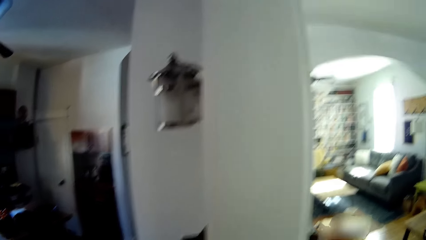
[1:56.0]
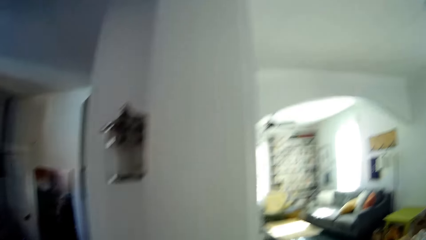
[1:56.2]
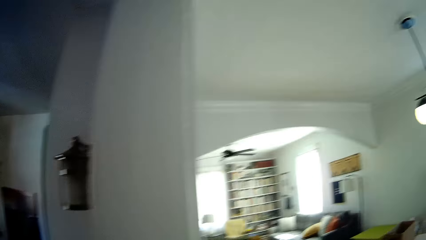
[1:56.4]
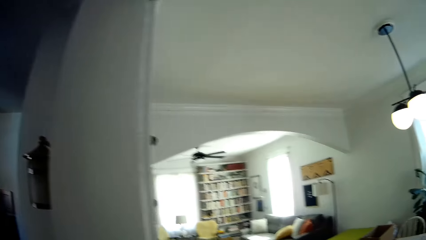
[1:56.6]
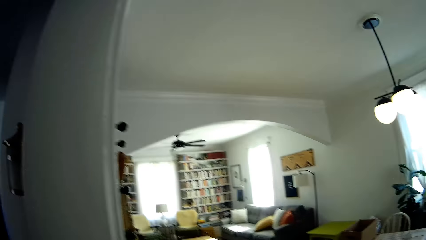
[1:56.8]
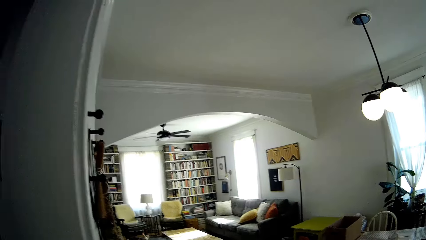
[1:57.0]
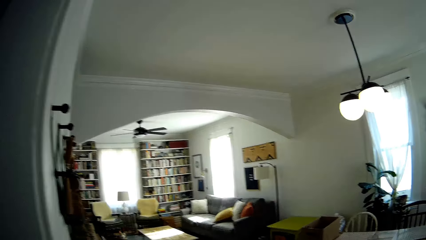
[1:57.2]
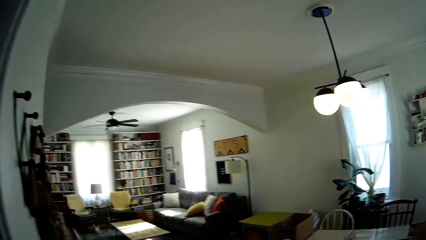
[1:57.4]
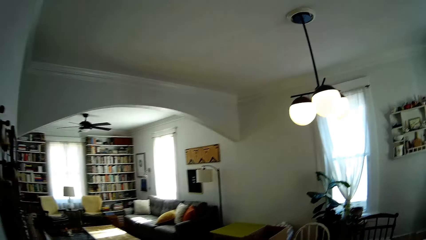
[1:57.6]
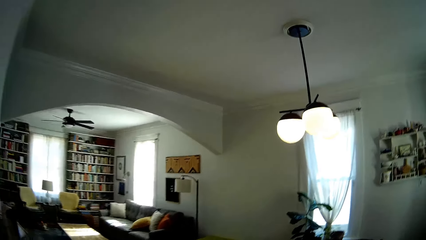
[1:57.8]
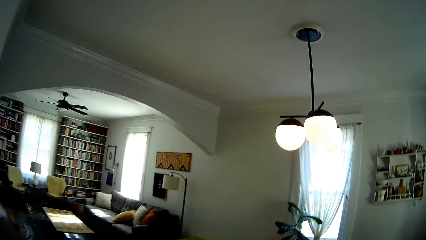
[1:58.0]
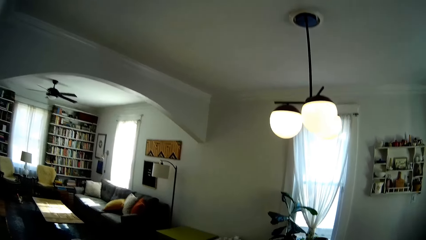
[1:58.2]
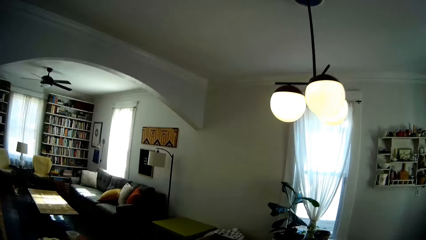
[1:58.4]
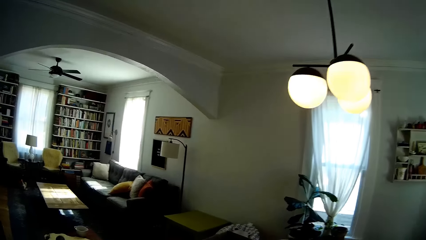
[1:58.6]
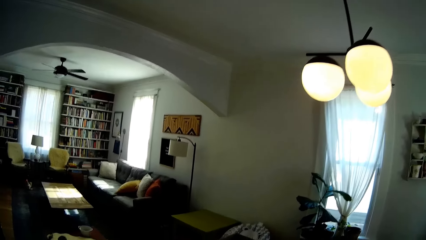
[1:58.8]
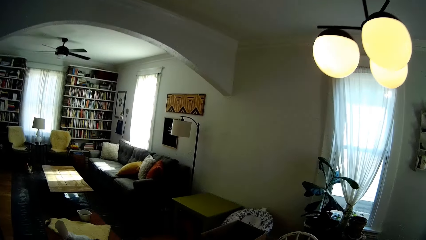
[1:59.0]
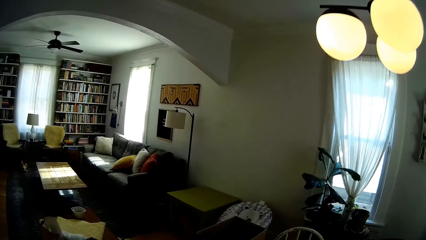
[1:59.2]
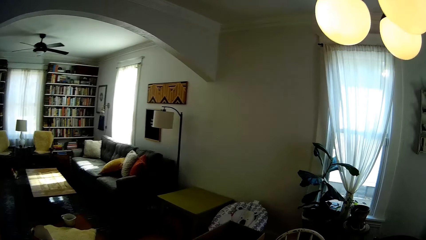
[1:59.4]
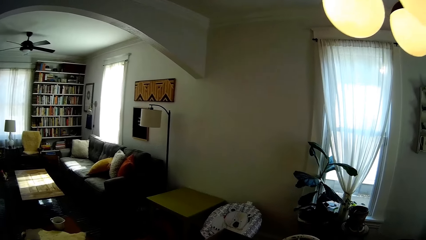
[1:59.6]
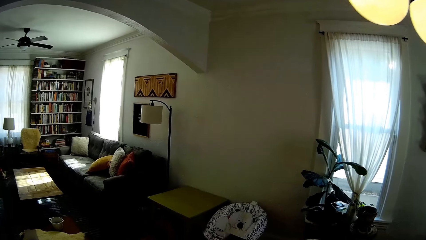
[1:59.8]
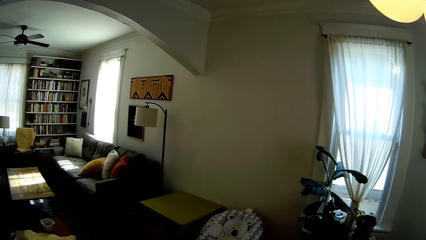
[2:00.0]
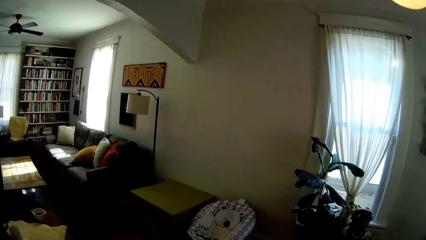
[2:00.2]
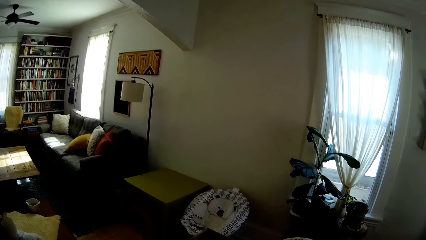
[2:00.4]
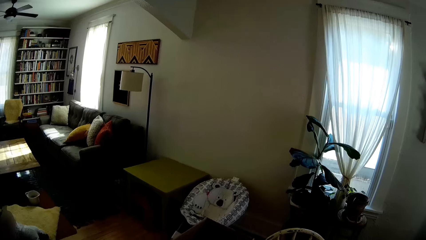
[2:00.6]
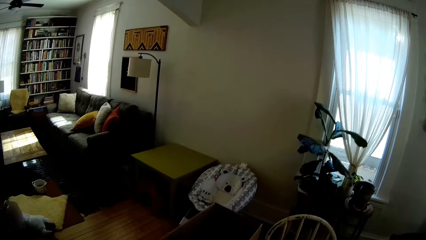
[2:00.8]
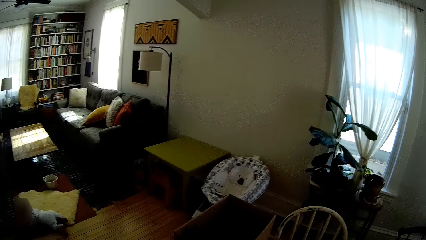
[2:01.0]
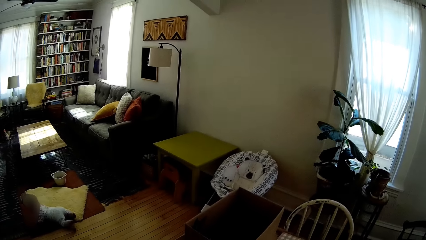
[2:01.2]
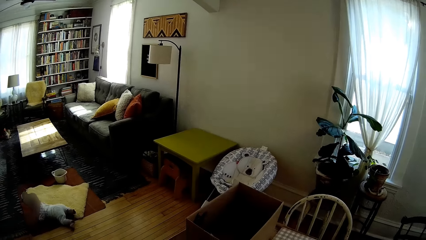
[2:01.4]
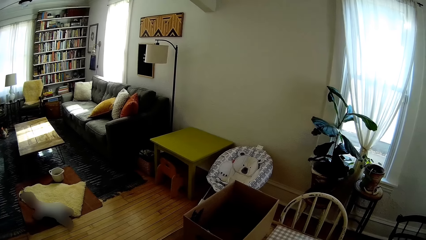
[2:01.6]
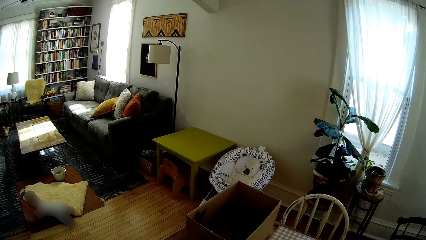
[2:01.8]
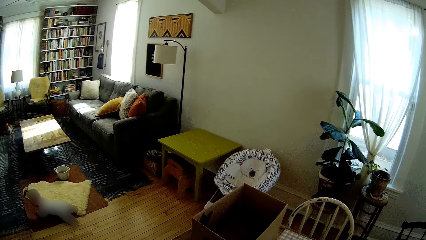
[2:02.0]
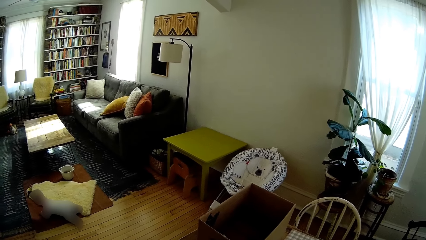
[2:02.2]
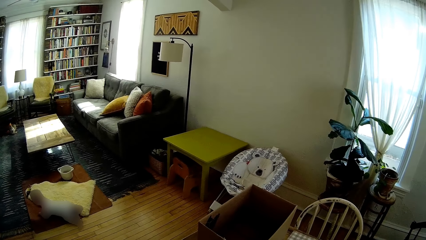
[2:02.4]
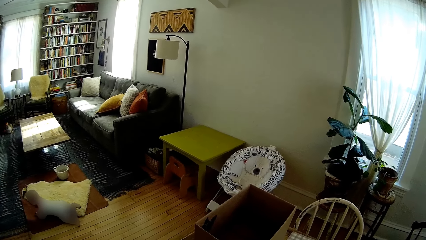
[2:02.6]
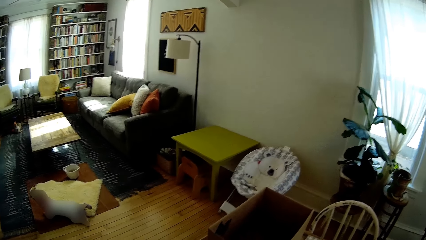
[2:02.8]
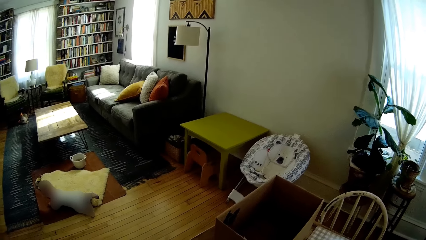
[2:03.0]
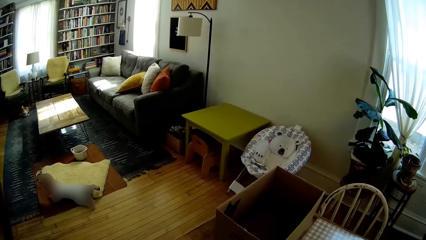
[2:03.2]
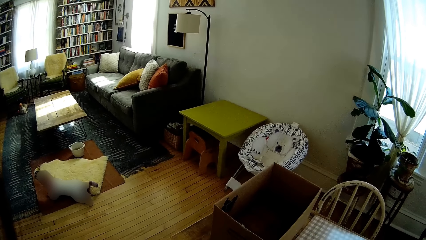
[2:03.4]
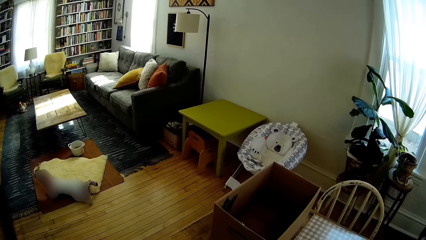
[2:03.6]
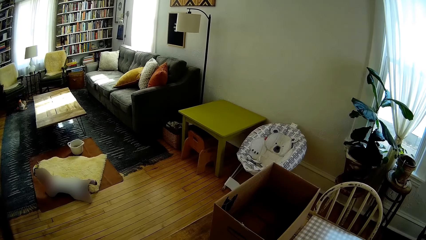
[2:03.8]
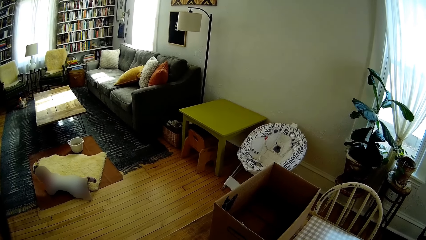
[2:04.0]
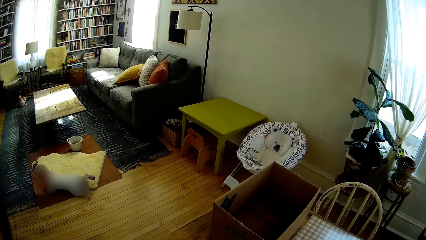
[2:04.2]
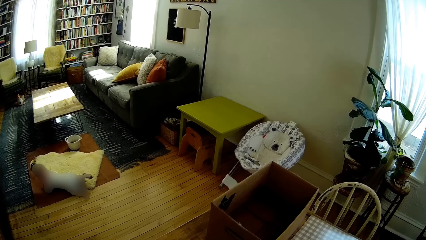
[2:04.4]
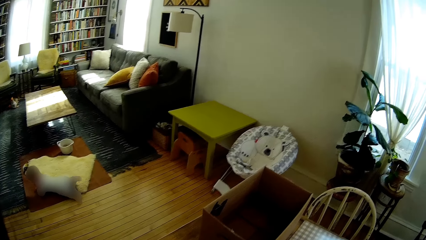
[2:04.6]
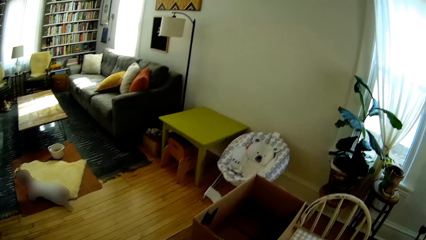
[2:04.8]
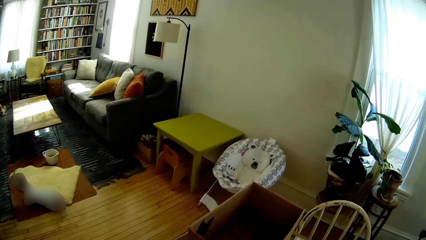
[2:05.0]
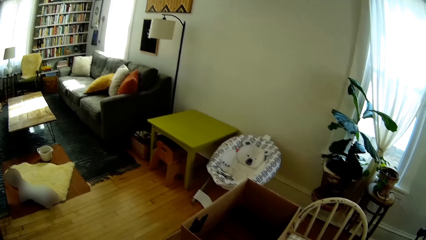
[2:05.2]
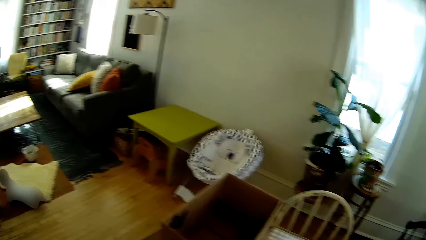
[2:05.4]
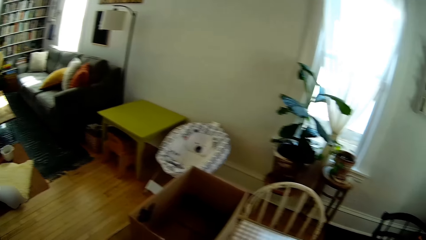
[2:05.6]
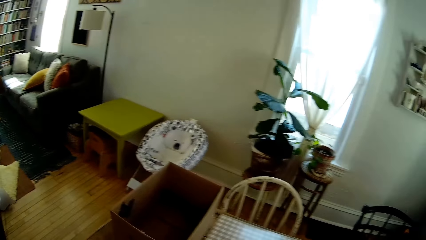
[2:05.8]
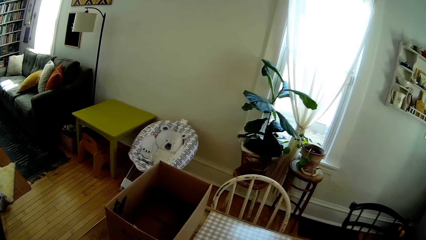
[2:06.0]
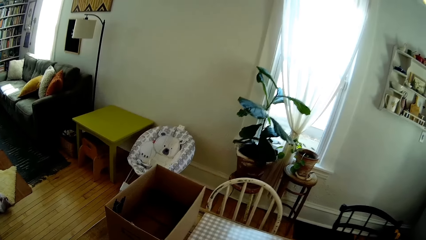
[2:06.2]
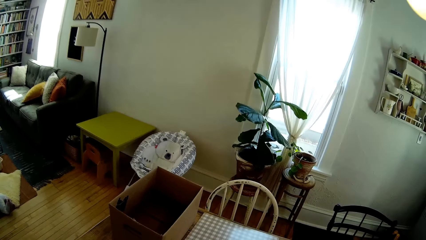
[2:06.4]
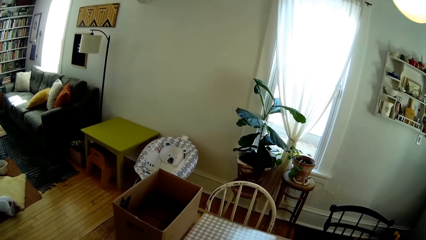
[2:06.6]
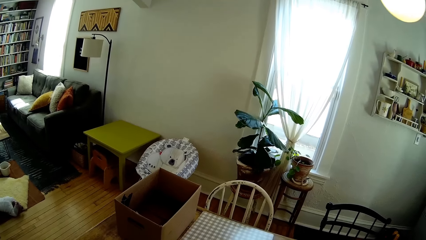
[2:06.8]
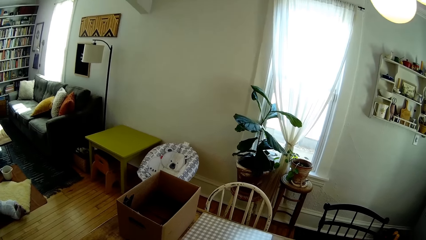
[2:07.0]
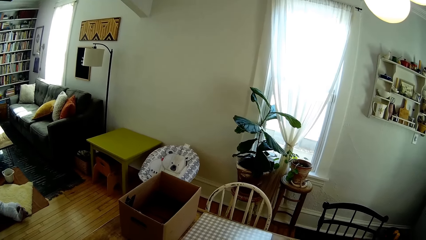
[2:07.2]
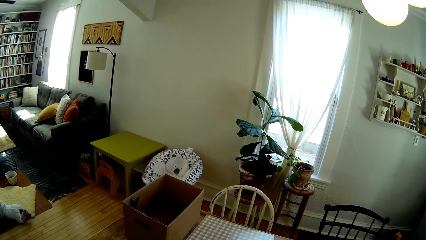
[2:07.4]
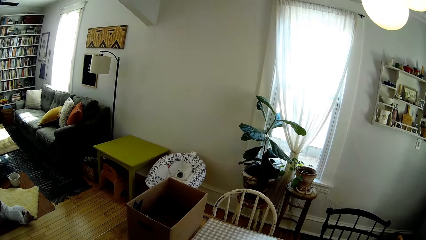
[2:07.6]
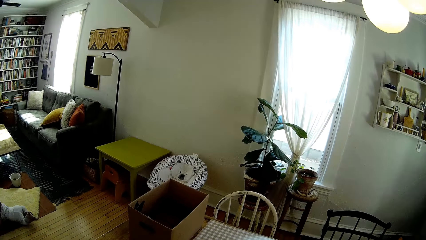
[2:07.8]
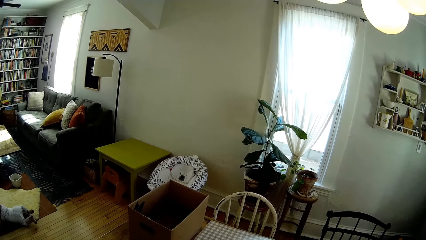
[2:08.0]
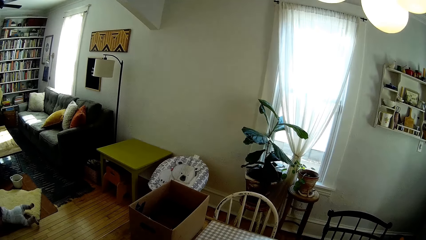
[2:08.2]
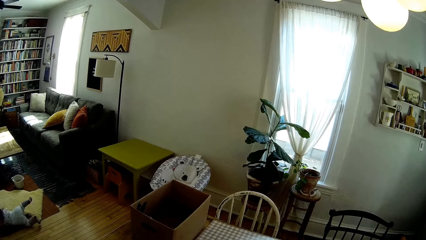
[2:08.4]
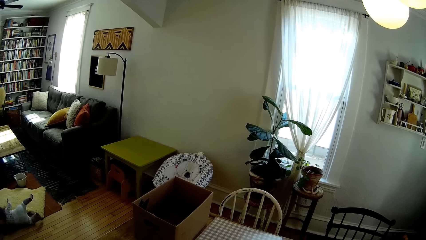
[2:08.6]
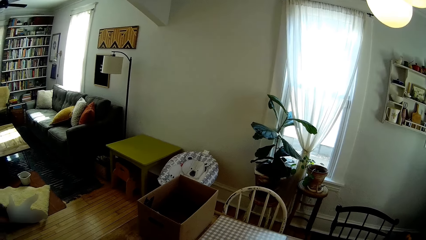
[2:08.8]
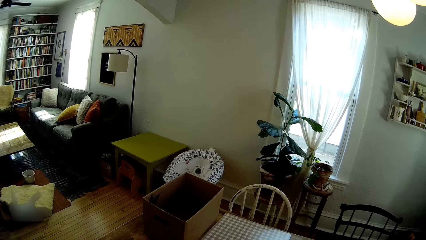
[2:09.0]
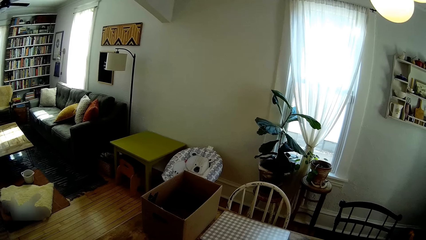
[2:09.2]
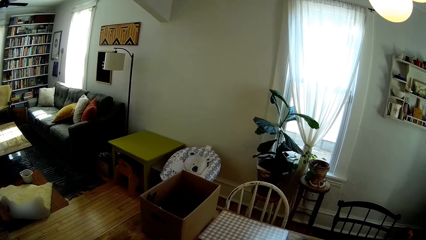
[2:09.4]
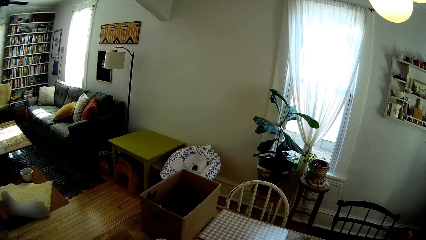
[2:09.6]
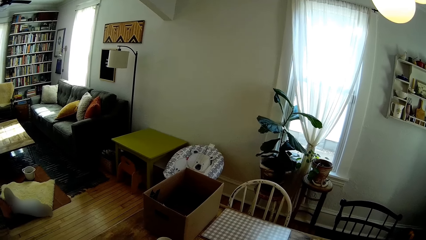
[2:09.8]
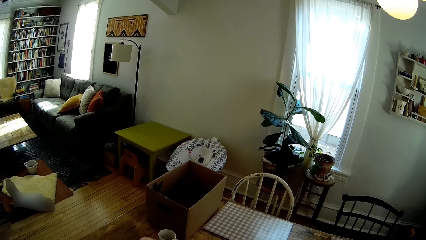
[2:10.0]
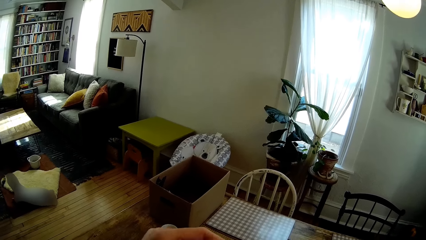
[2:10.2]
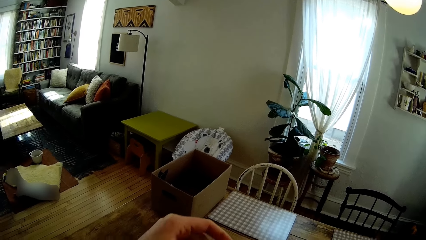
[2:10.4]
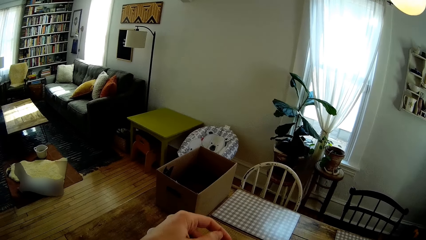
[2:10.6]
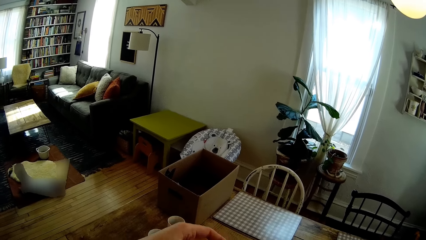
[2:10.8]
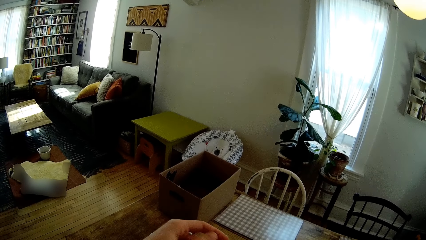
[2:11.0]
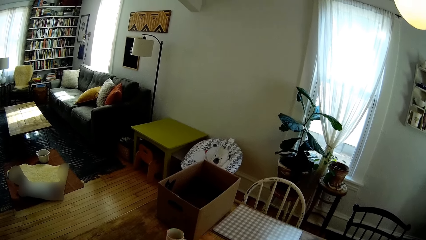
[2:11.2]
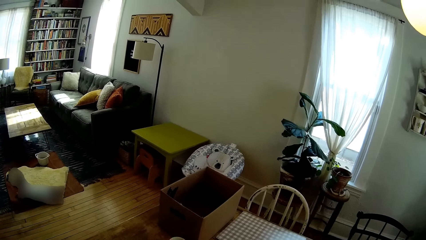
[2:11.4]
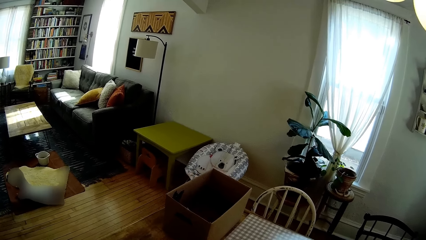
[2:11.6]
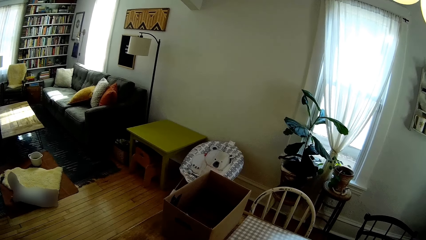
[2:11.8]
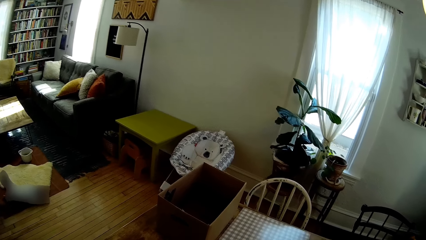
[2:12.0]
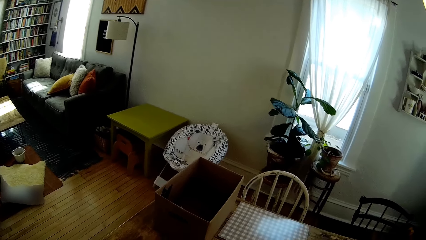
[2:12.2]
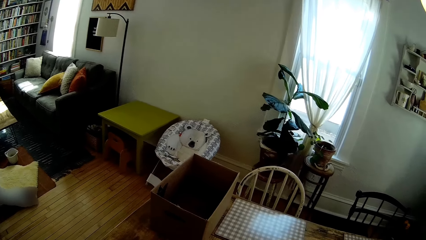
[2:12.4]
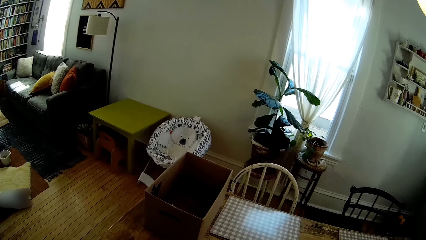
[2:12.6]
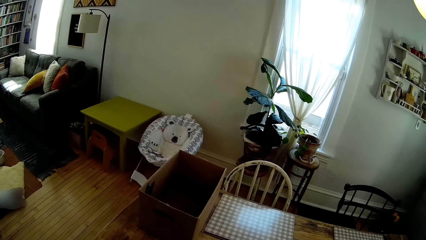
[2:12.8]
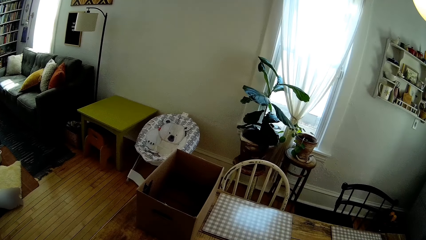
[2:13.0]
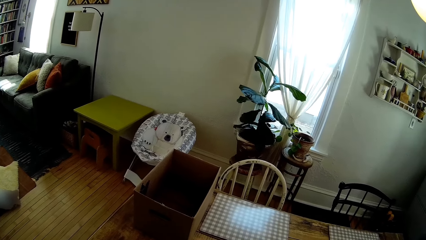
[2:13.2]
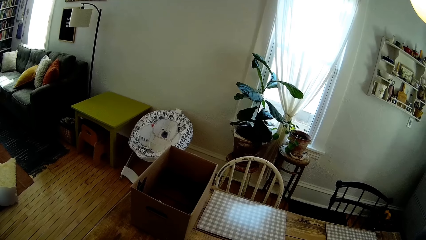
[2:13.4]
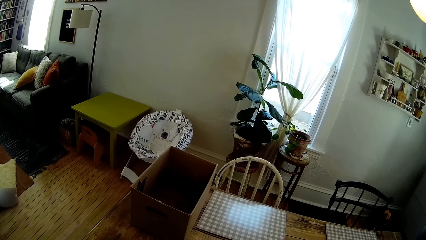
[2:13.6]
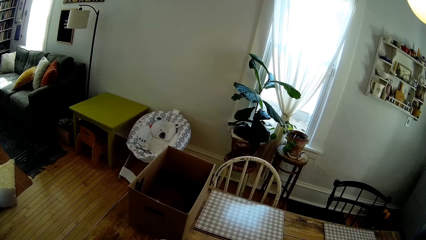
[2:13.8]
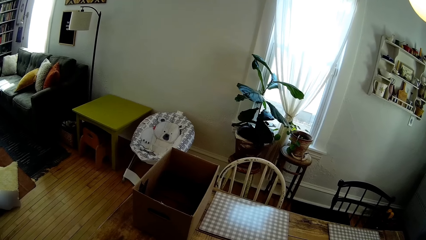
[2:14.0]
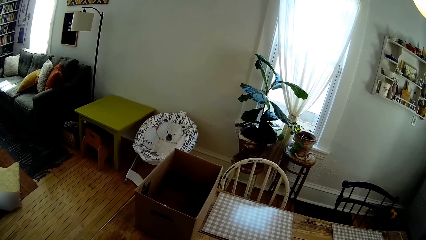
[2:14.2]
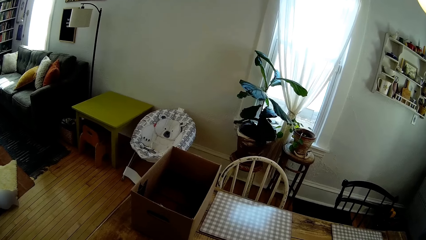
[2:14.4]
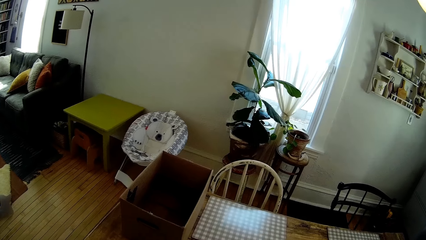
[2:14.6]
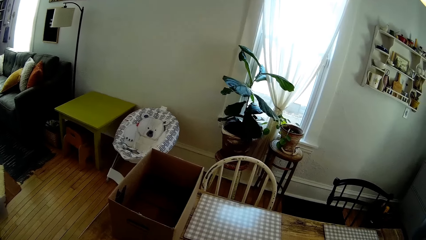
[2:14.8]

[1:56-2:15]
The camera wearer walks into the dining area. They talk to a person. They walk to the living room. They talk to the person. They look round.
